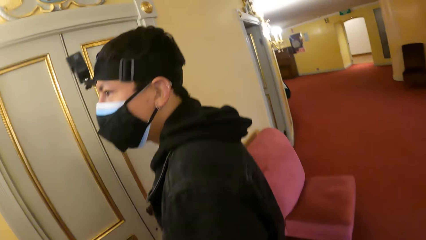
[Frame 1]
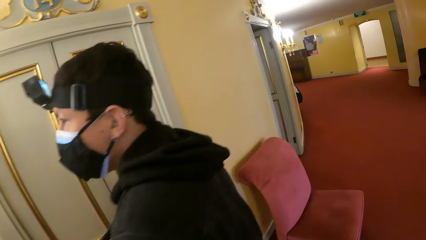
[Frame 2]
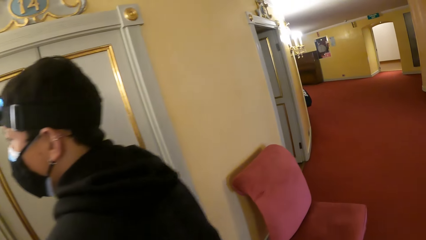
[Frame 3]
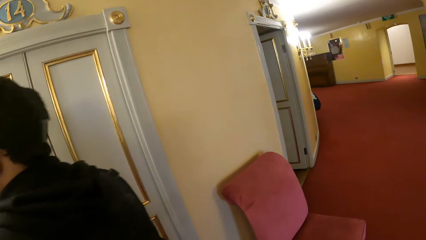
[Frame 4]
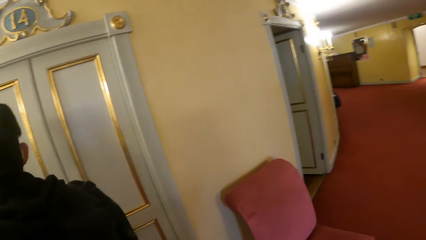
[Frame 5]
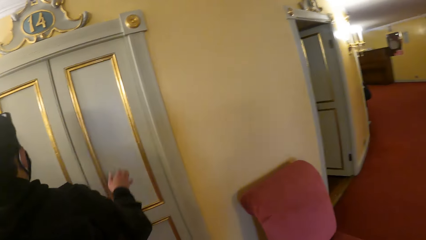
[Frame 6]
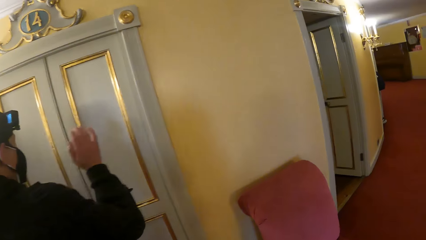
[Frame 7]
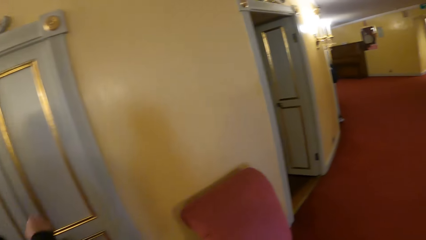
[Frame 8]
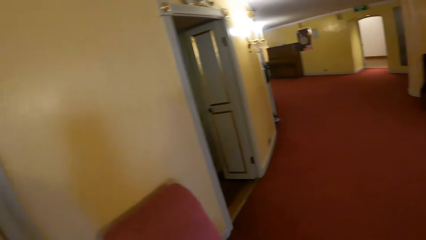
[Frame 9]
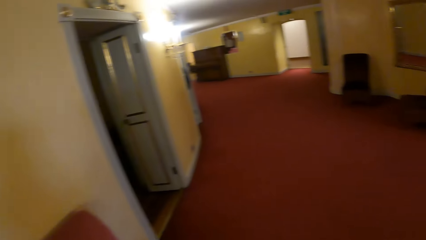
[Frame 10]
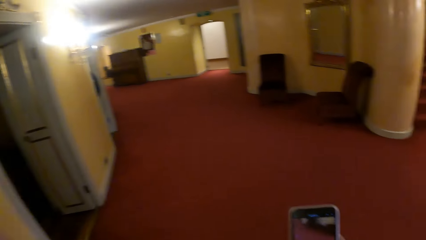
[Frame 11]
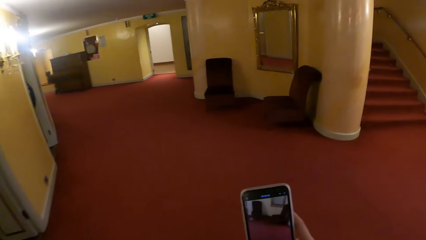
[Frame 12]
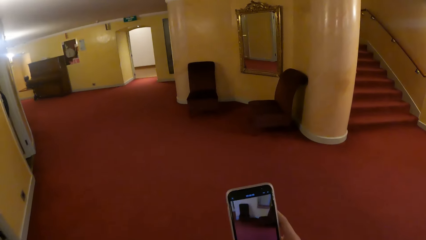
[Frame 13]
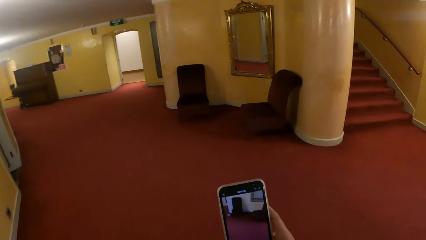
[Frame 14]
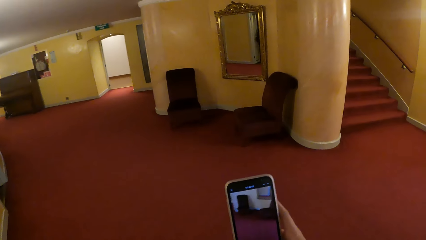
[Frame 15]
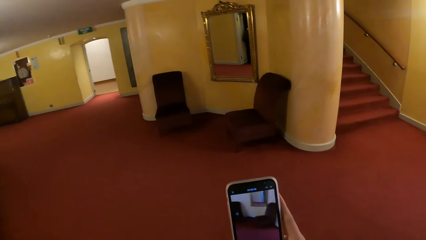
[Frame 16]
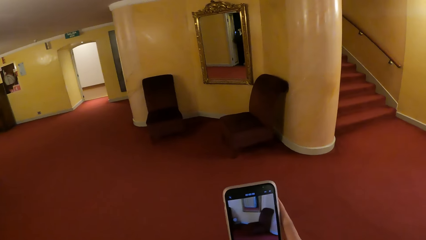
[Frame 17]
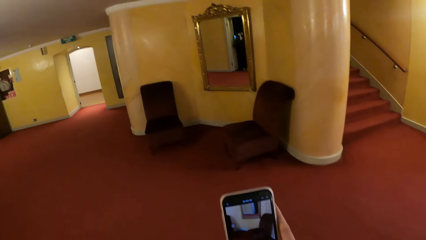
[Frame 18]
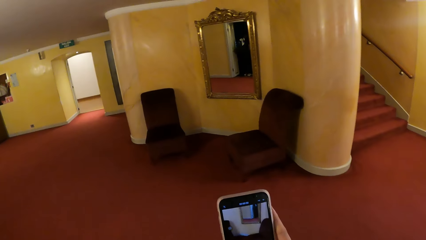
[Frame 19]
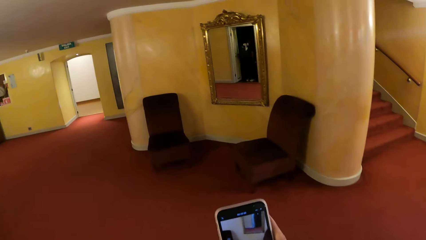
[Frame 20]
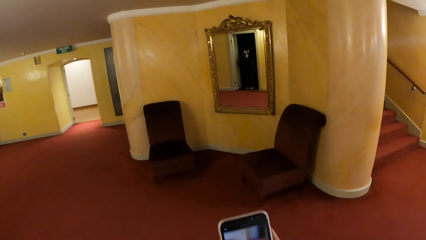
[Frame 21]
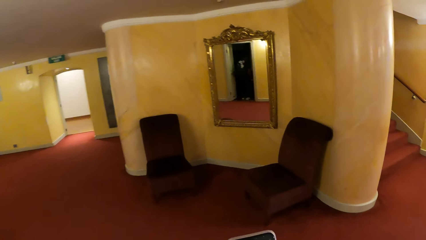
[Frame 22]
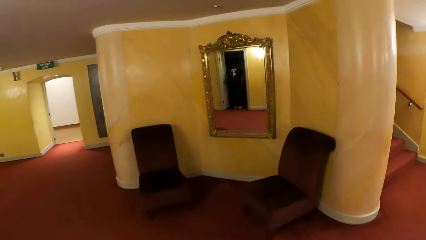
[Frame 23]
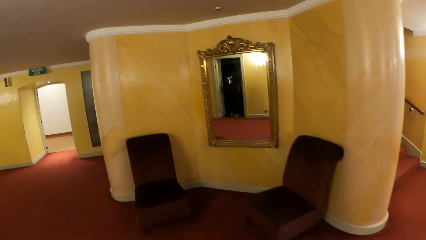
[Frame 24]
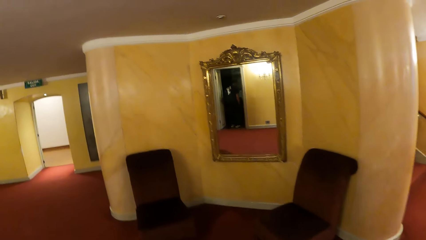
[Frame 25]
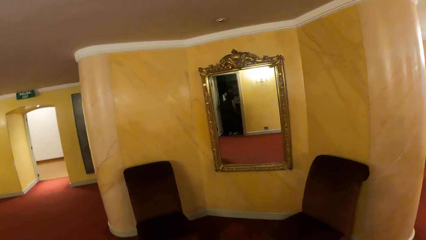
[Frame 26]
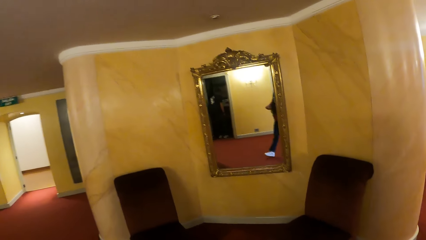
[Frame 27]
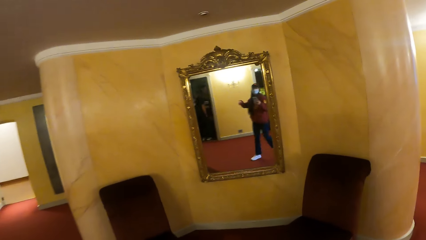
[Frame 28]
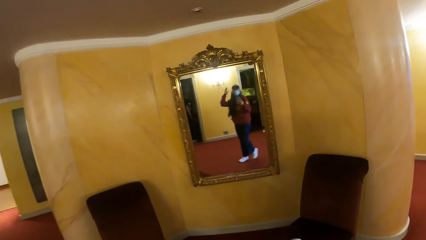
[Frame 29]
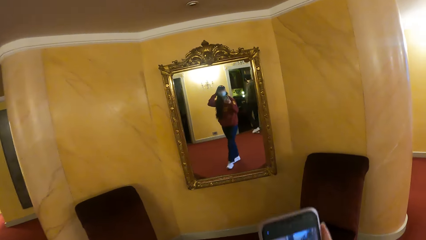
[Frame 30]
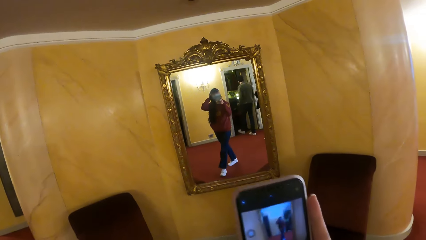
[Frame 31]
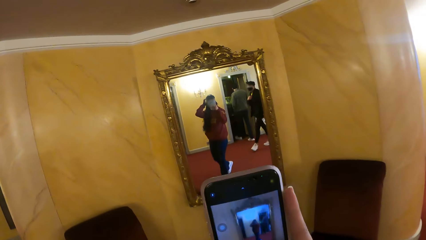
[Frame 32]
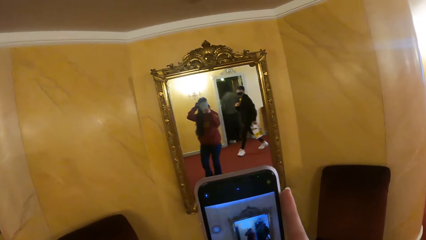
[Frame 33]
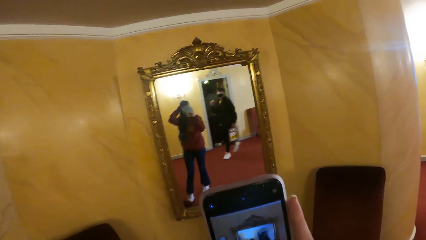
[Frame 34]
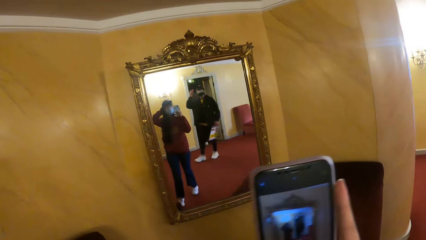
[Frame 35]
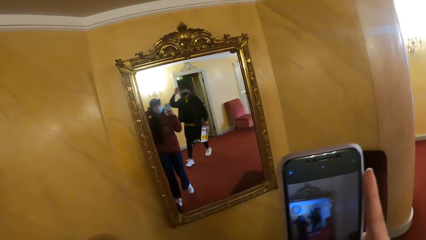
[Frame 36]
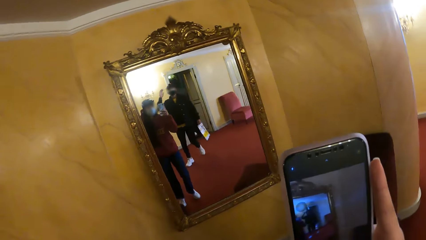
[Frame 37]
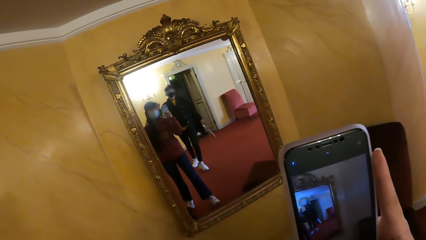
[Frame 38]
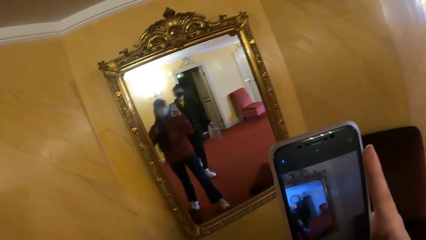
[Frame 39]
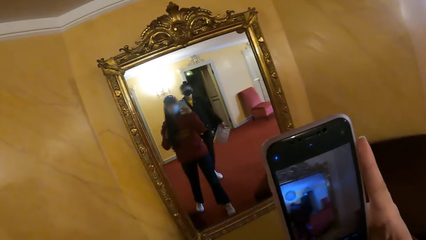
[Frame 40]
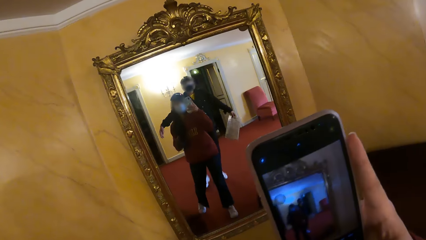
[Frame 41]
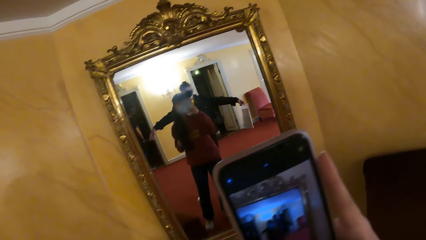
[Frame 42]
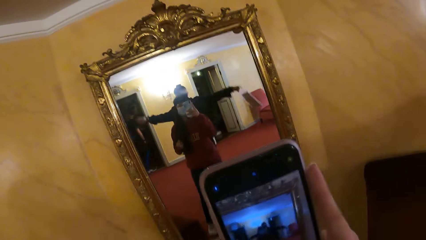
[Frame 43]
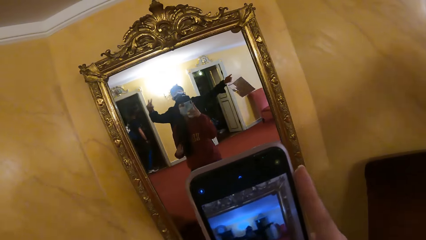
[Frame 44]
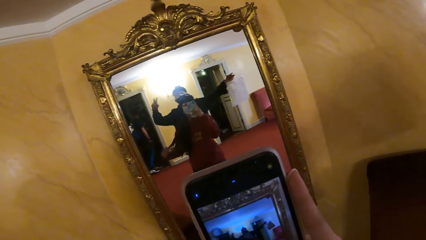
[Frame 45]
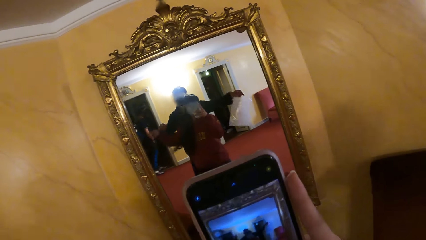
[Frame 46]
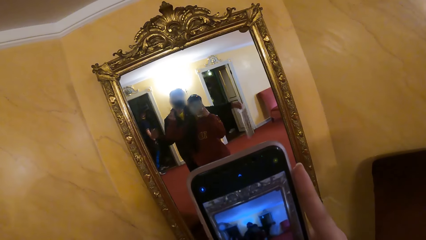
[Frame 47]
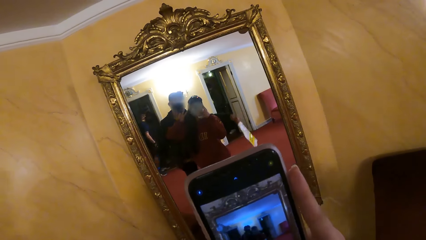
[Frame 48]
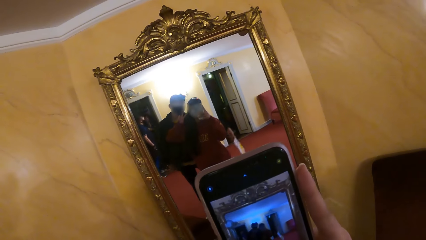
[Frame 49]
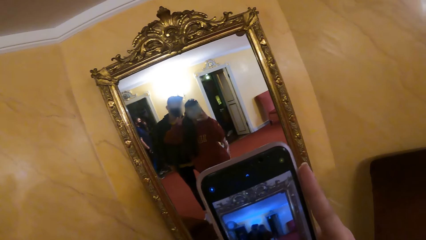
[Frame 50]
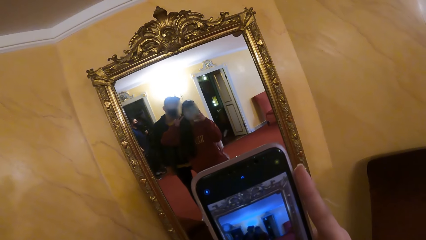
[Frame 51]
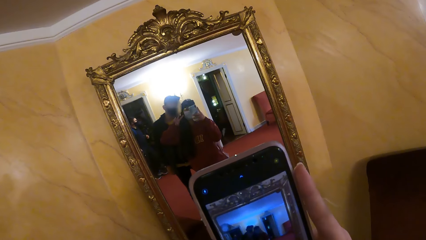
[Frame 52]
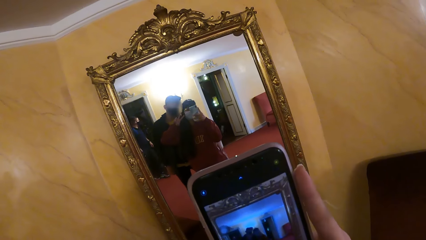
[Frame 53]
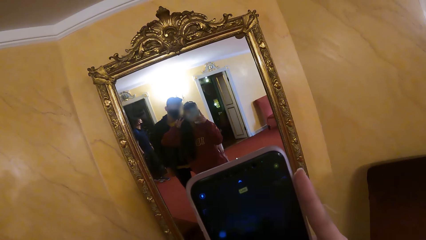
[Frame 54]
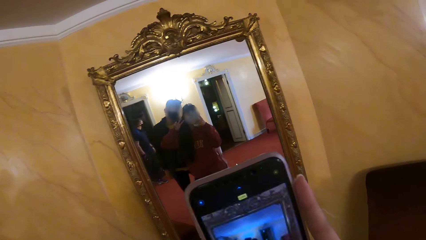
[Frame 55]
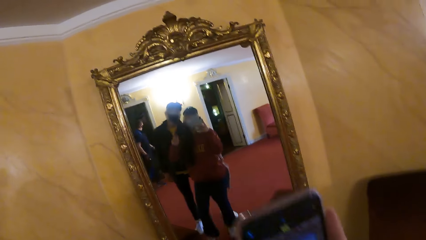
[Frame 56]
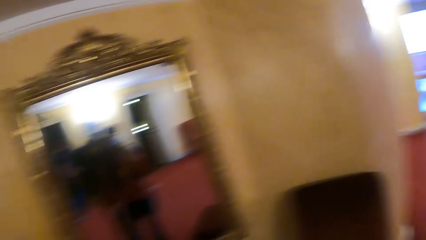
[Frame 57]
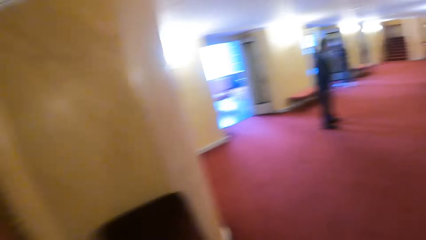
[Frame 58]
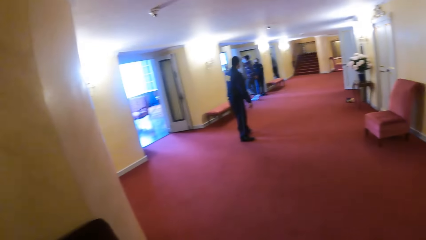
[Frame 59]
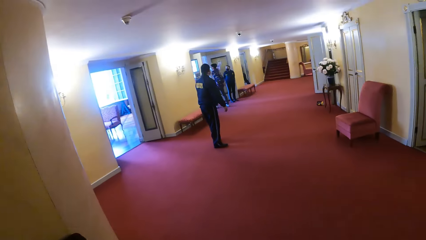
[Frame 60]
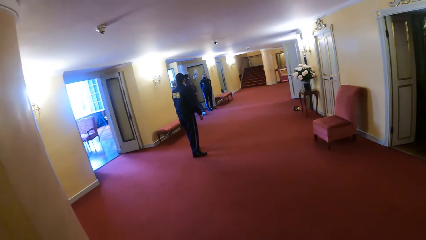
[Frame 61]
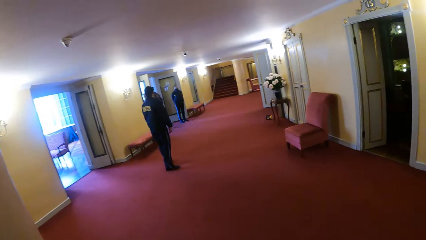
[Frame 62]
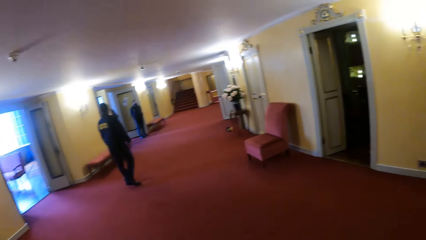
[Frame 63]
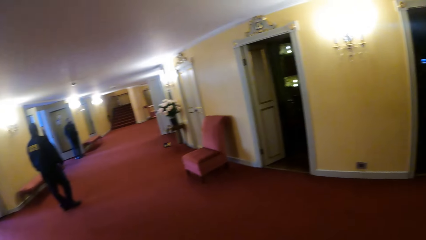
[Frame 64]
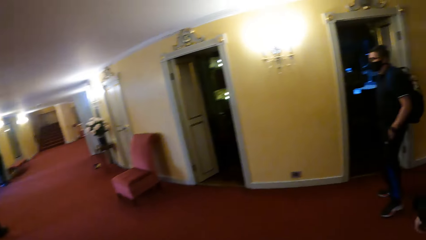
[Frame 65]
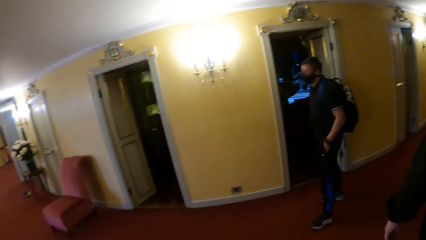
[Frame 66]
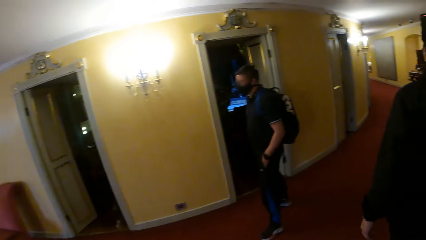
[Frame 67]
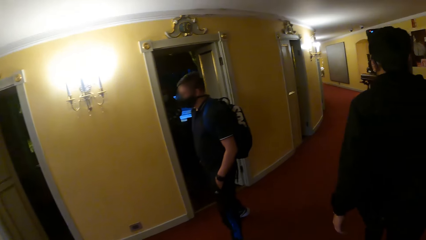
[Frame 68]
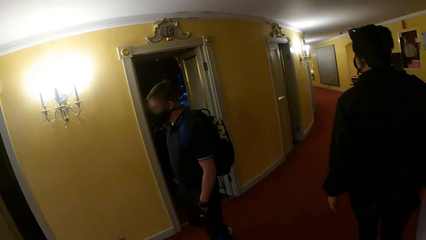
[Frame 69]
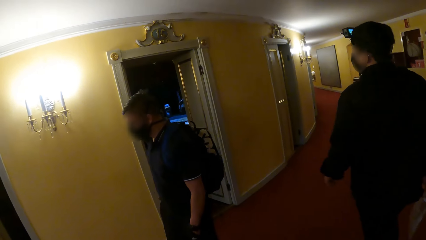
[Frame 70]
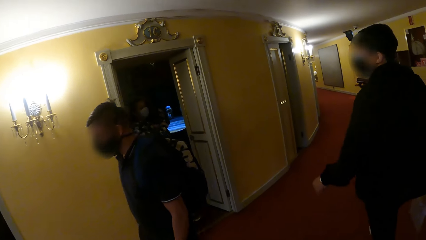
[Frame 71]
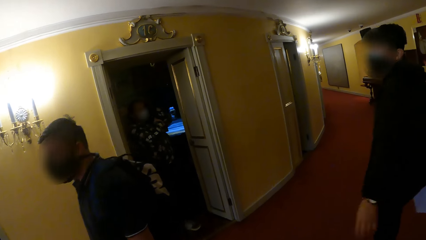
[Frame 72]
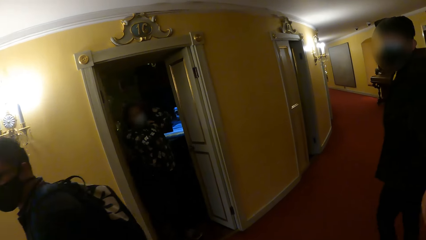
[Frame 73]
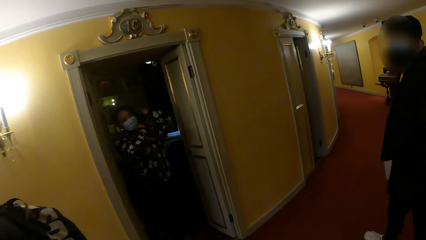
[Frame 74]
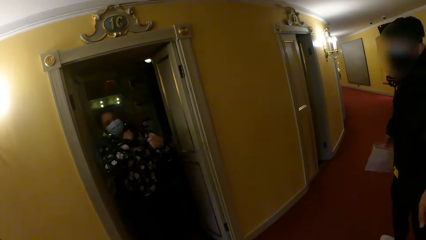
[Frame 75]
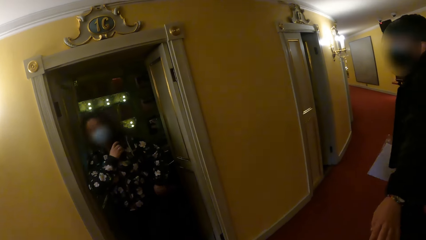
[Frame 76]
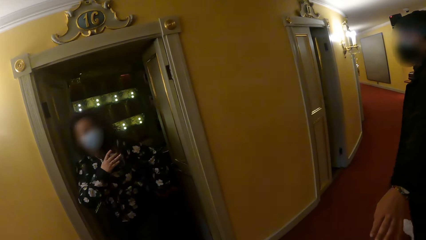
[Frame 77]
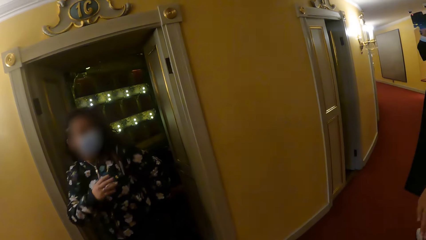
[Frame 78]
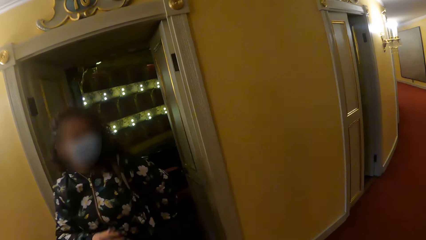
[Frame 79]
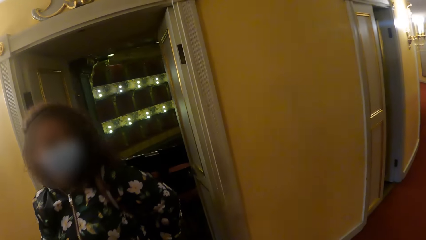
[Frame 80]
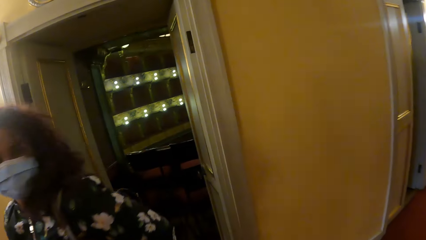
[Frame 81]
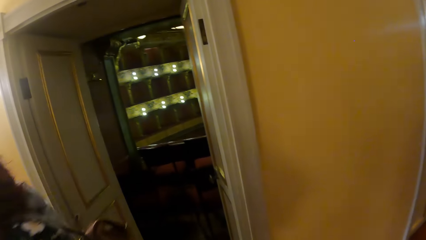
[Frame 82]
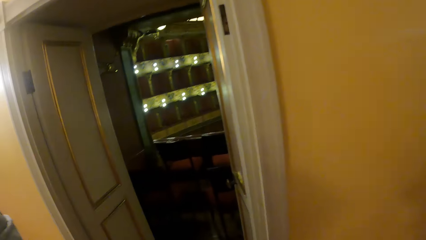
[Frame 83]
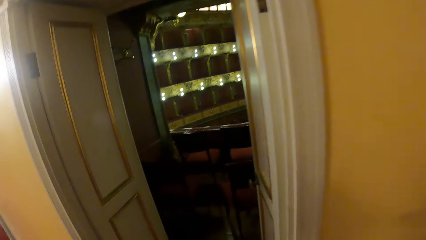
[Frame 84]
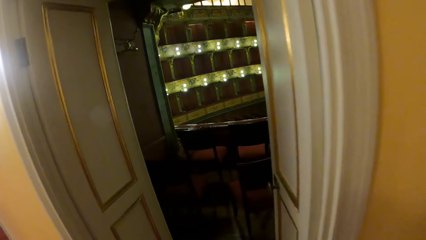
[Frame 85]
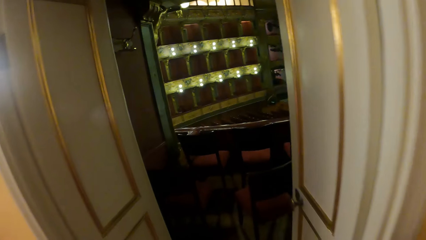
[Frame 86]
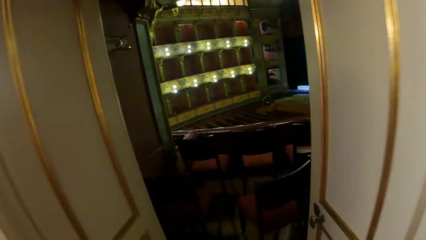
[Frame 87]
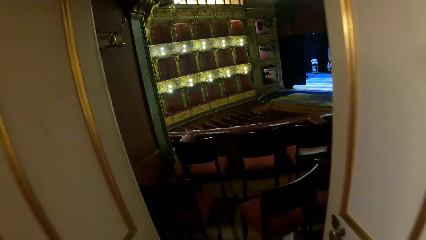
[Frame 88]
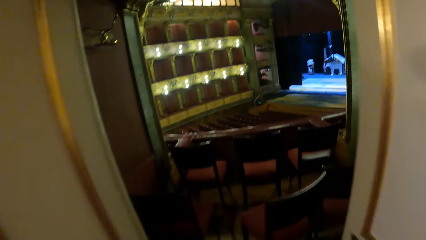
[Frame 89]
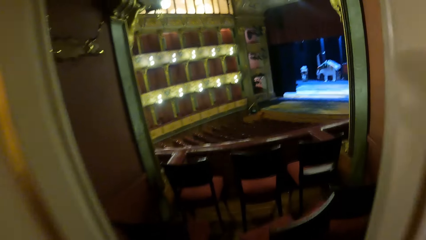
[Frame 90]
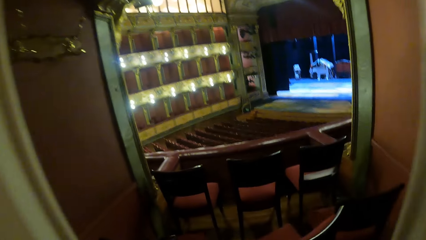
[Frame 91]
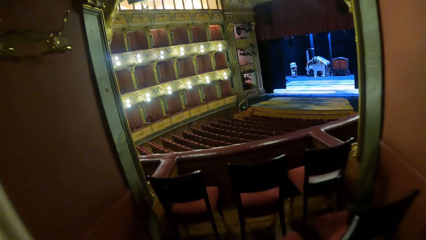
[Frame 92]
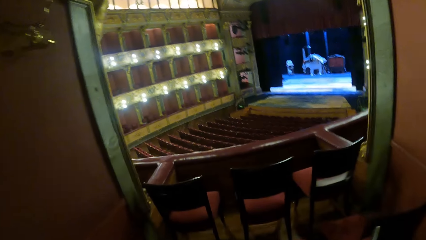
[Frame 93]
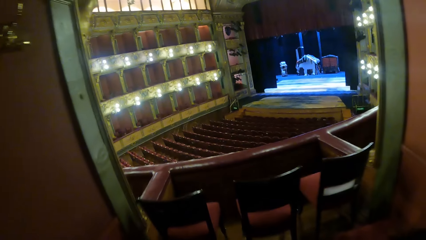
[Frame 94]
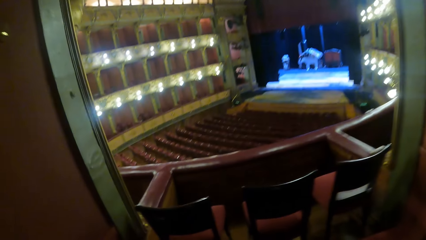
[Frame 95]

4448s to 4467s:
The camera wearer operates the phone with her right hand. She walks in the hallway. She touches her head with her left hand. The man walks towards the camera wearer and spreads his hands. The camera wearer records on the phone. She looks around. A woman walks out of the hall. The camera wearer walks into the hall.
